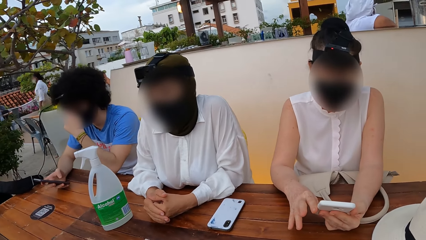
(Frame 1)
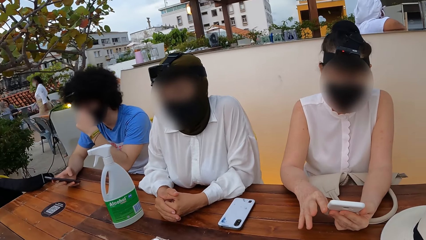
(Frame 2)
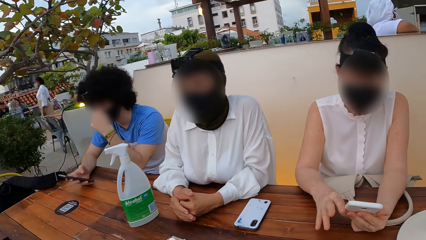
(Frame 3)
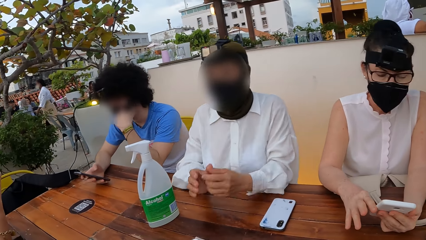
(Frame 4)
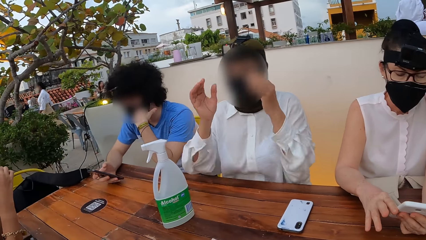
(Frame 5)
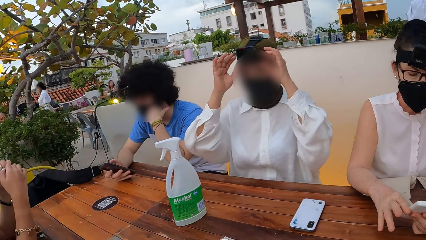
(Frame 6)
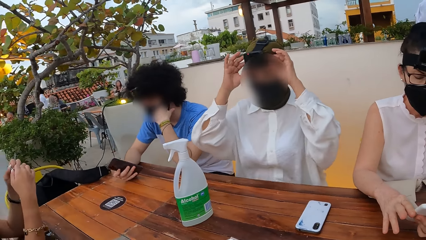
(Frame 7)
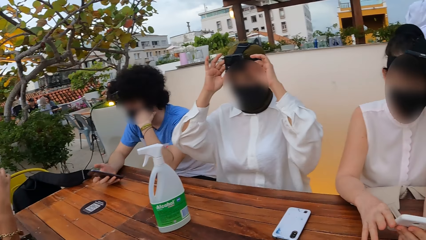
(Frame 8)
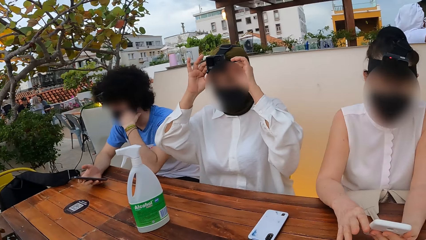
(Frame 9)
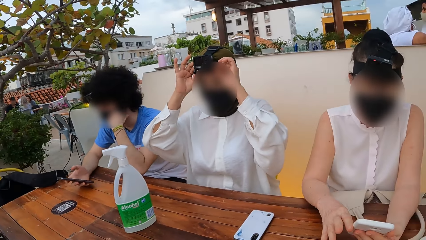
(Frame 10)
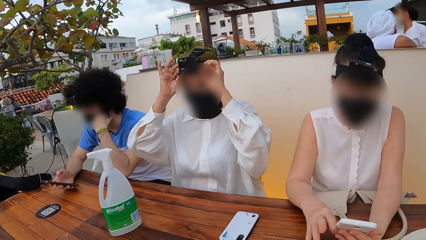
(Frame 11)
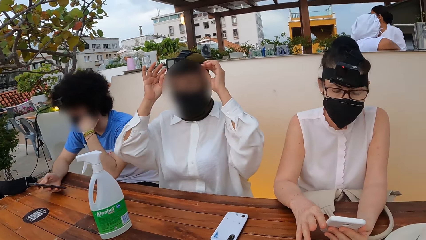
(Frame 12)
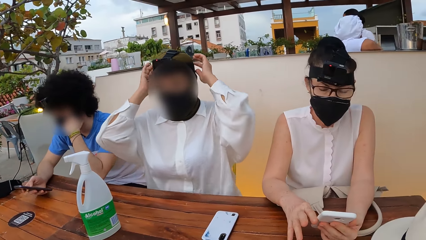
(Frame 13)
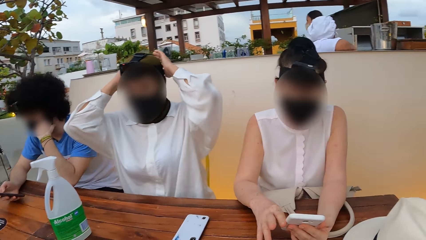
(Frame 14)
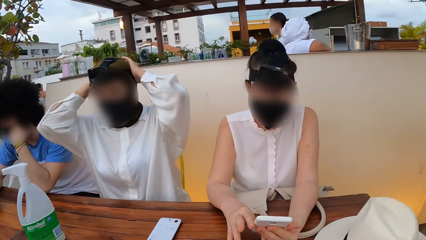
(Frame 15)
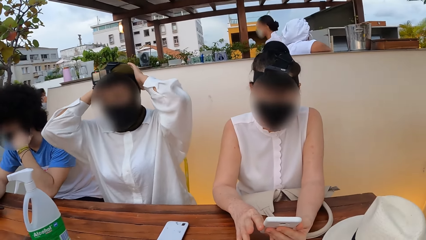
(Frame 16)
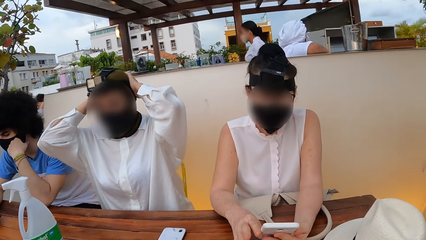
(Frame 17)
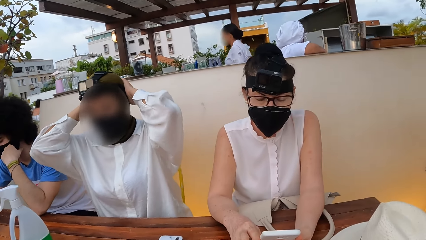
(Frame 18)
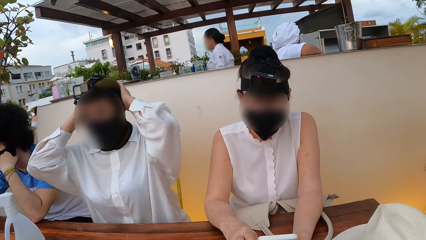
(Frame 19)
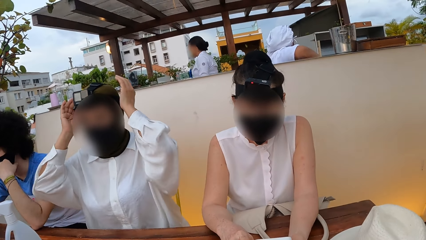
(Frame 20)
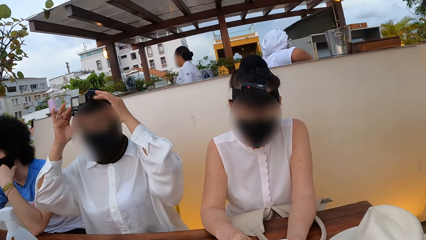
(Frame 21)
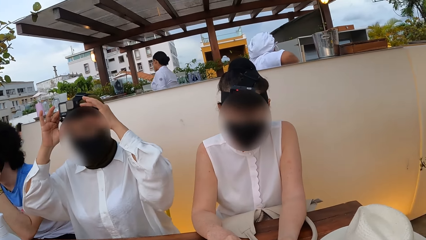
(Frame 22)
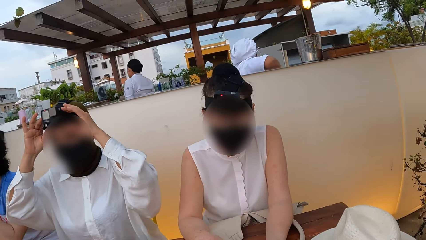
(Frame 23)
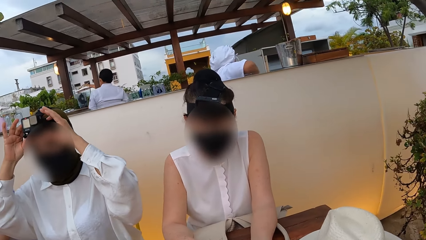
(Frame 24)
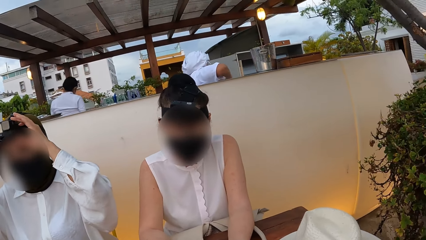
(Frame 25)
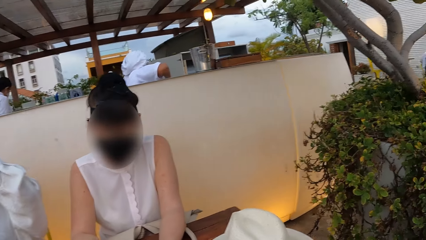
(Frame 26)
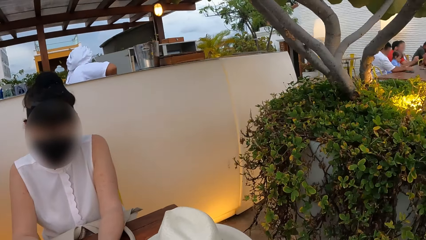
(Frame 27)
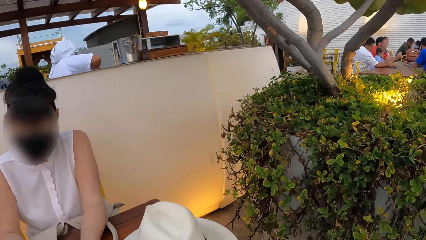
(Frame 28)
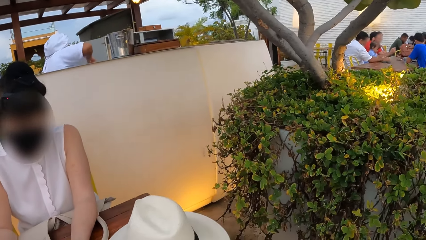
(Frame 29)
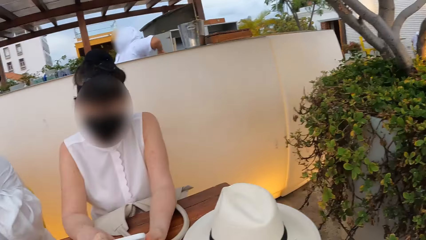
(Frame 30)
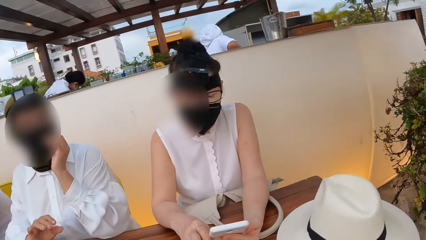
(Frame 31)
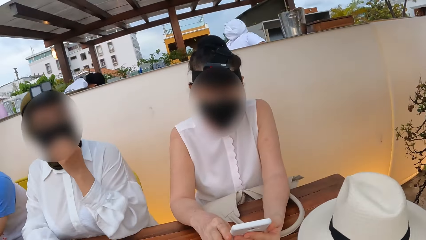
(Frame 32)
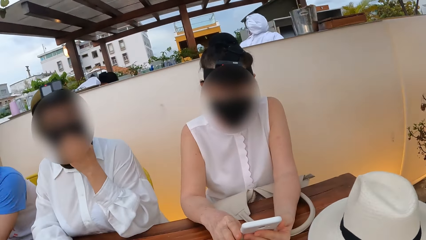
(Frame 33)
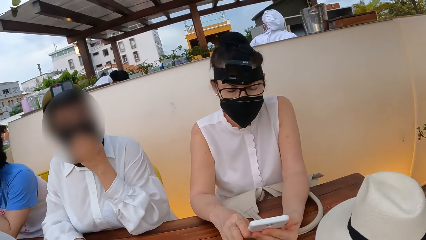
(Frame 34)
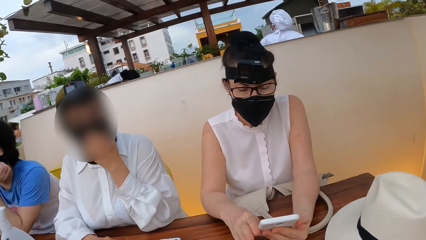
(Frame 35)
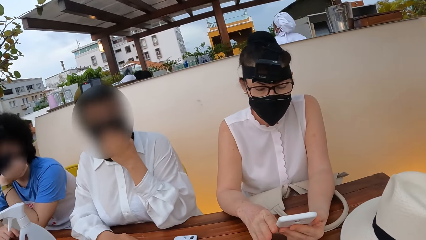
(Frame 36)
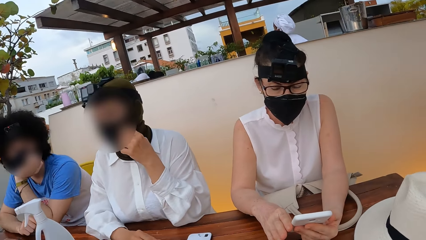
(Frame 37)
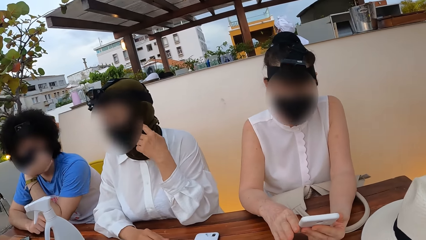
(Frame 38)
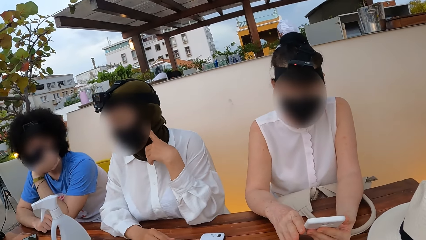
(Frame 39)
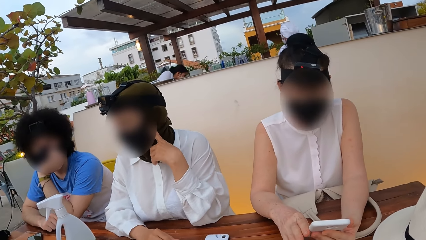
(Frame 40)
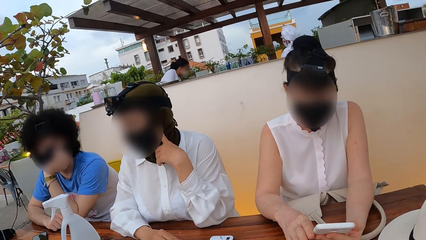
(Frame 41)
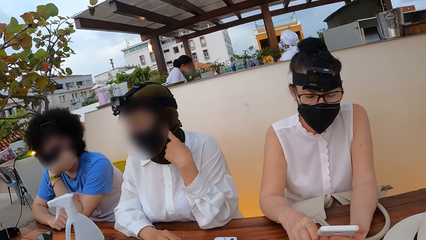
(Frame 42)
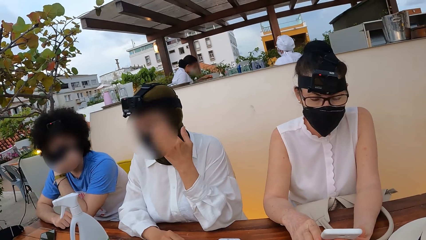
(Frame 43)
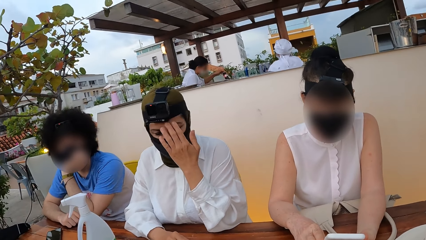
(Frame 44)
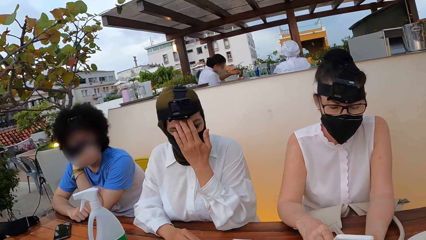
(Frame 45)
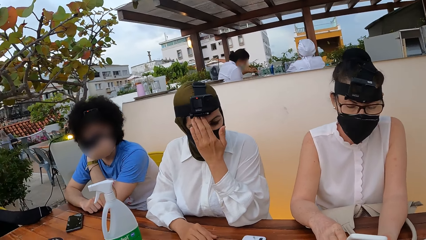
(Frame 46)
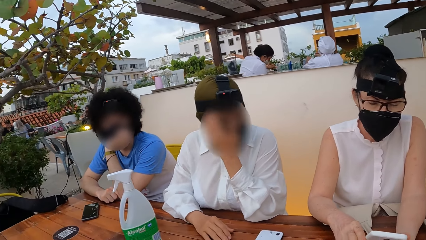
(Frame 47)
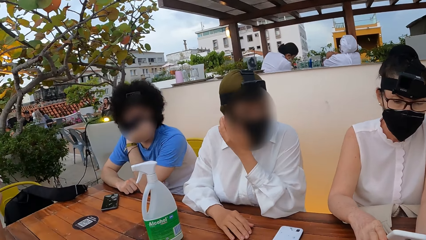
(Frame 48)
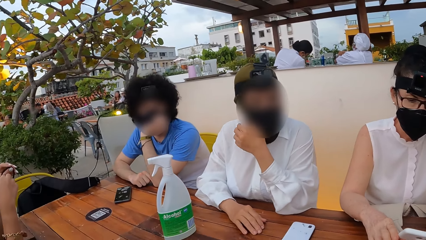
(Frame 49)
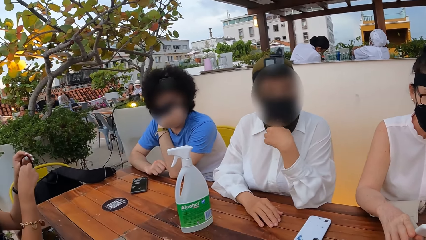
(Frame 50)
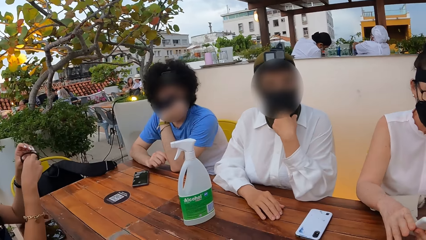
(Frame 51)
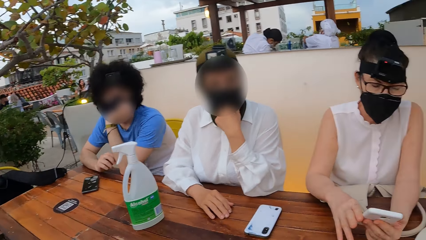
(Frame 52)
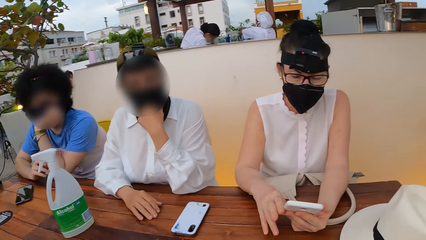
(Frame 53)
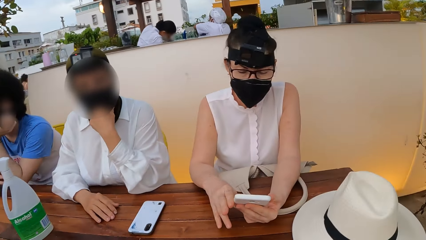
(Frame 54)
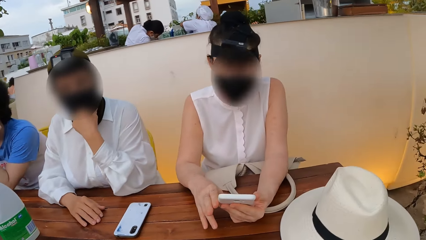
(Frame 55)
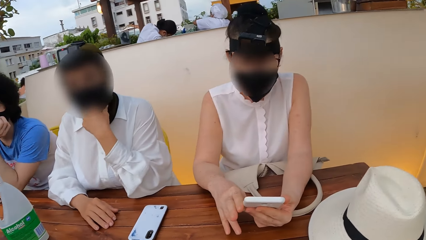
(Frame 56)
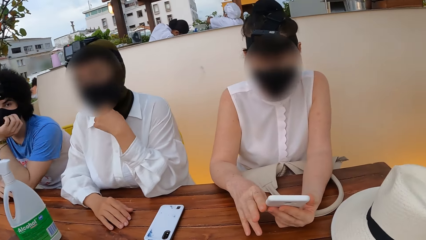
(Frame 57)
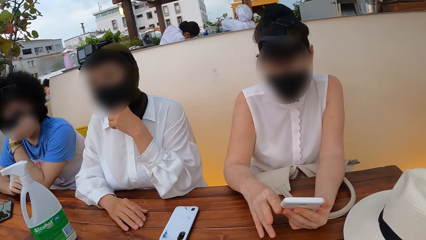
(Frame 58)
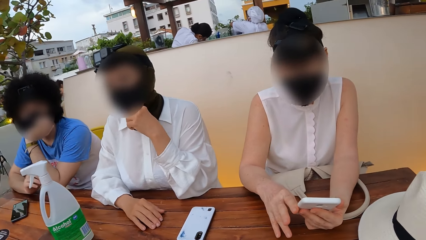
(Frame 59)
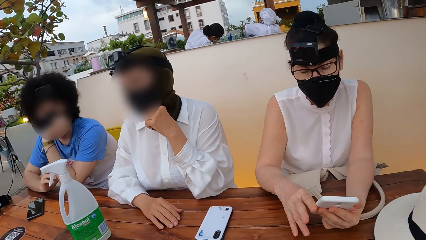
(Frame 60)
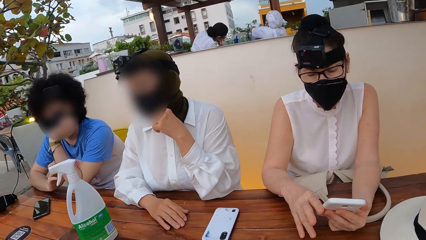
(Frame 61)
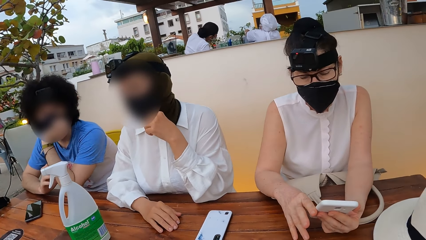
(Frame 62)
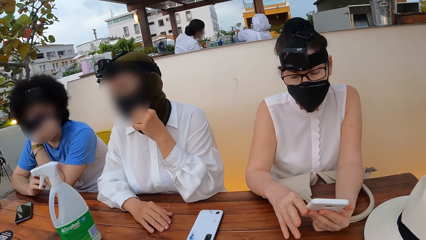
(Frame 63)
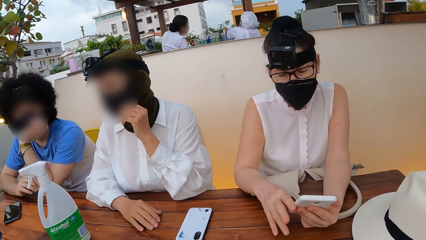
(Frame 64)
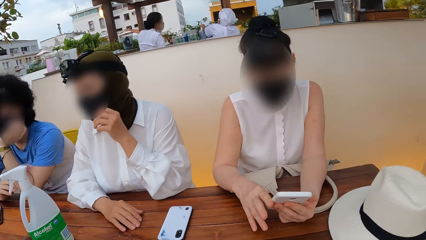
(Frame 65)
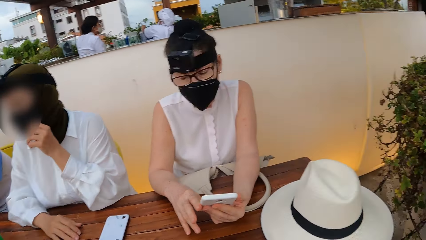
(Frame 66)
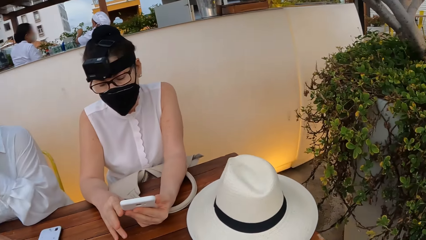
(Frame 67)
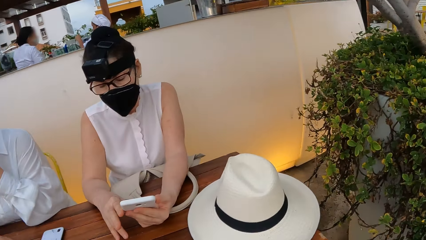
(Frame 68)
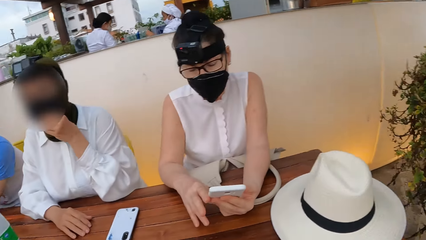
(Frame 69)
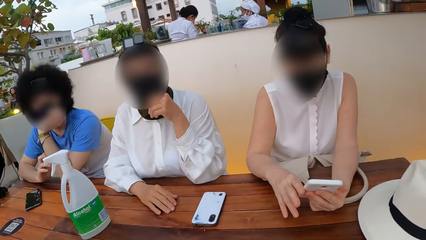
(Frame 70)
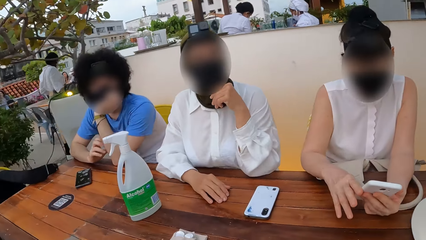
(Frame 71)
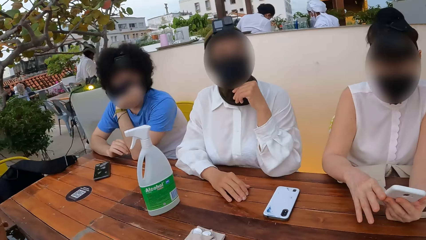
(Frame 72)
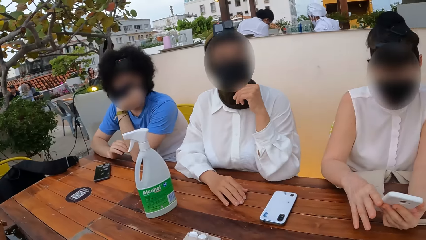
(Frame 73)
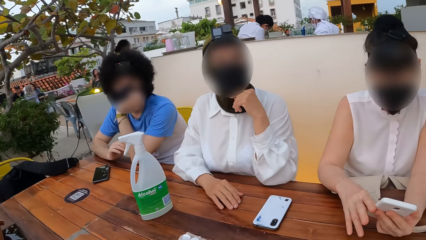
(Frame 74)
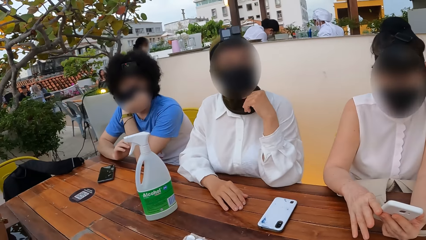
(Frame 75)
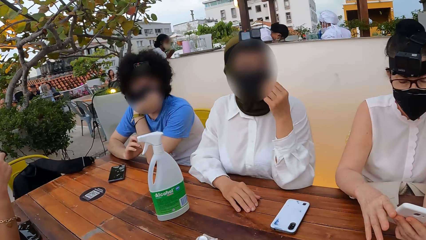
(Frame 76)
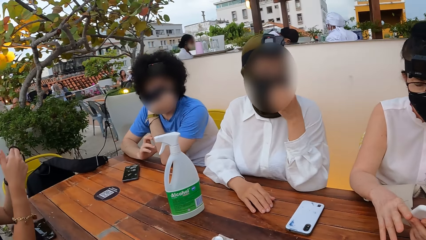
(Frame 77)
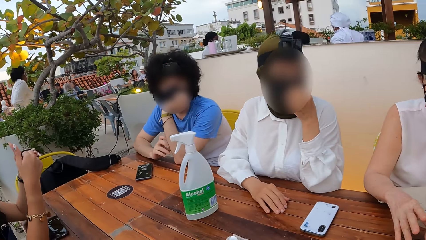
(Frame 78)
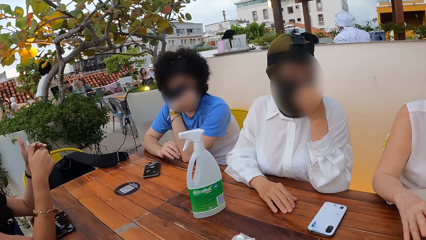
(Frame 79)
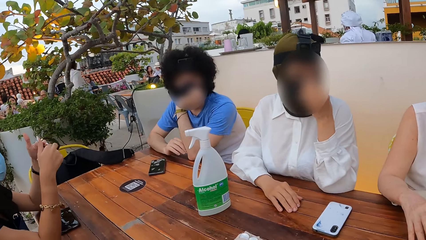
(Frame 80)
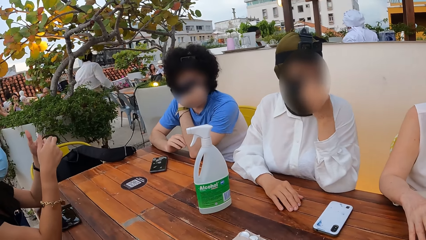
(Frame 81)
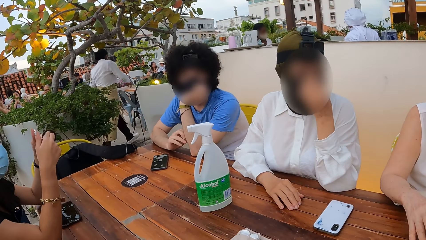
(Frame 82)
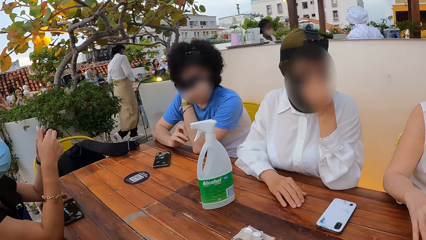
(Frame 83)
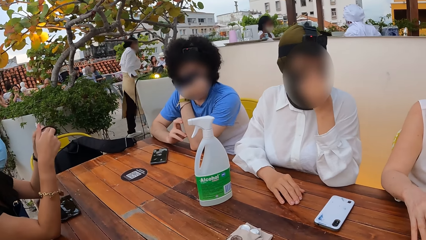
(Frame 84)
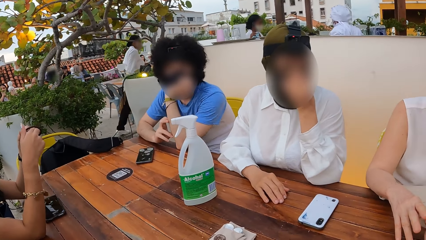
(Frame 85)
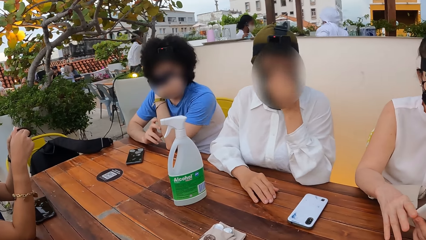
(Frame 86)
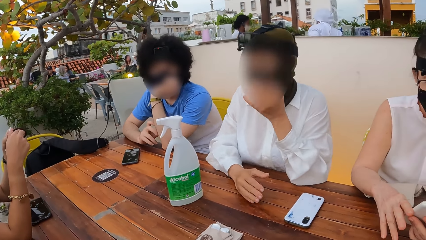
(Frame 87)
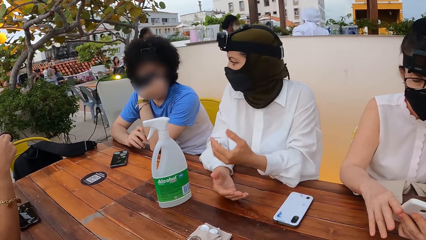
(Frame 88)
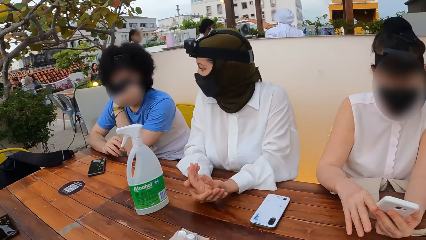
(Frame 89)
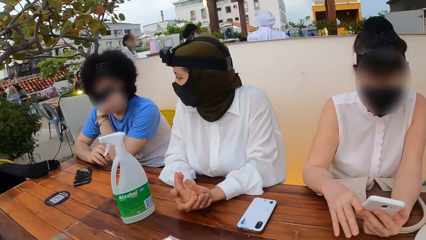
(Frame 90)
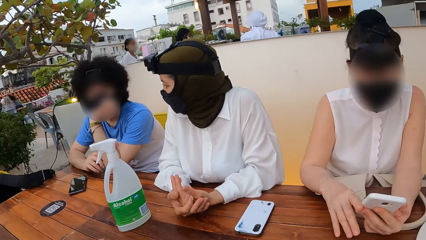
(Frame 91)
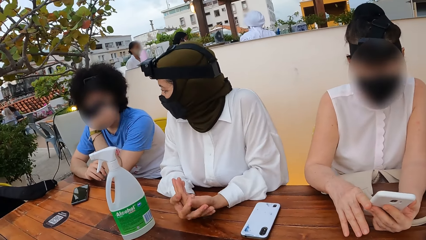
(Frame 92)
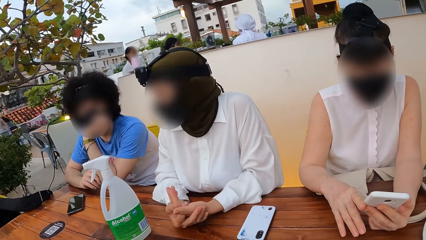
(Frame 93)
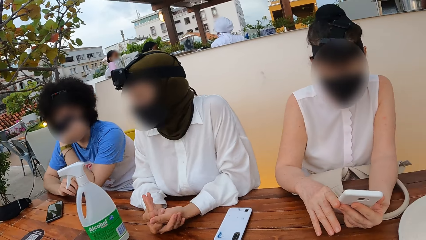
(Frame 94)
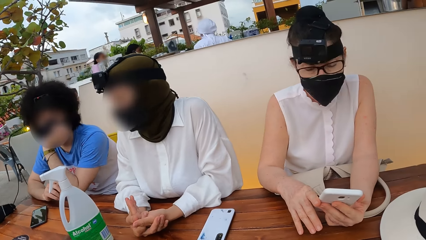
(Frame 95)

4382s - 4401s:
A person raises arms. A woman touches the camera. The camera wearer looks around an outdoor café. The person interacts with another person. The camera wearer looks around the outdoor café.
